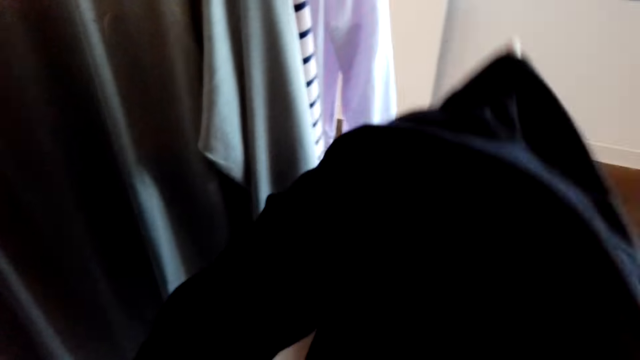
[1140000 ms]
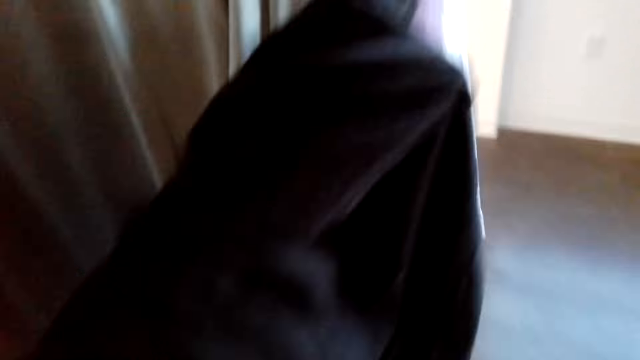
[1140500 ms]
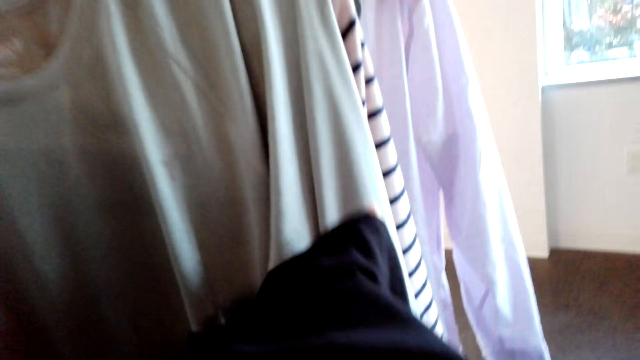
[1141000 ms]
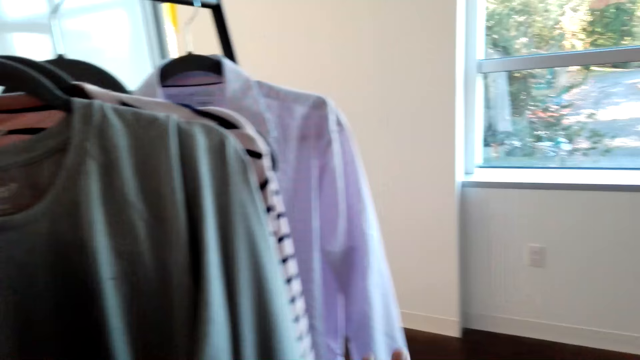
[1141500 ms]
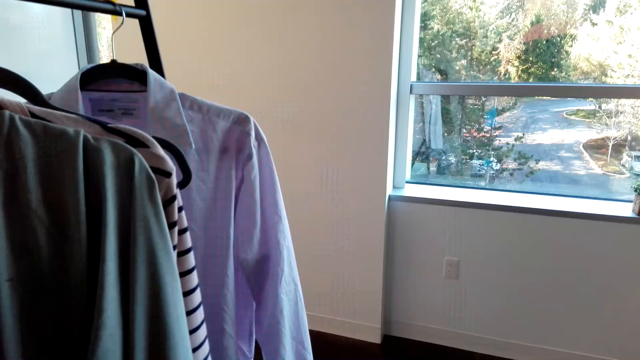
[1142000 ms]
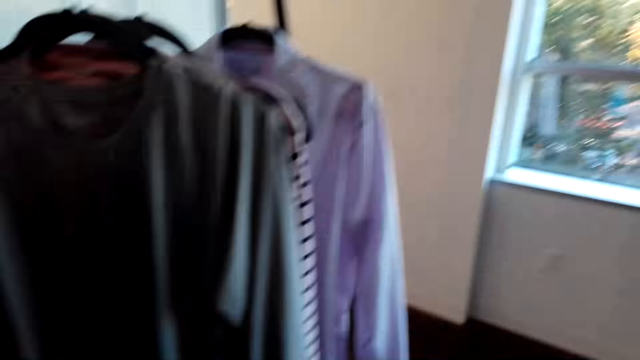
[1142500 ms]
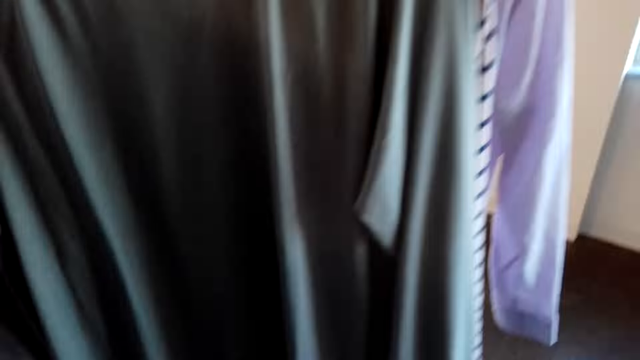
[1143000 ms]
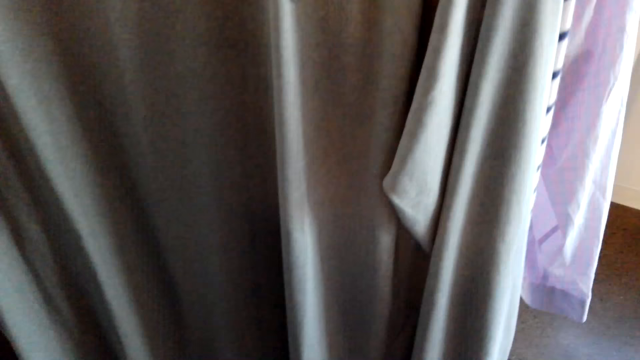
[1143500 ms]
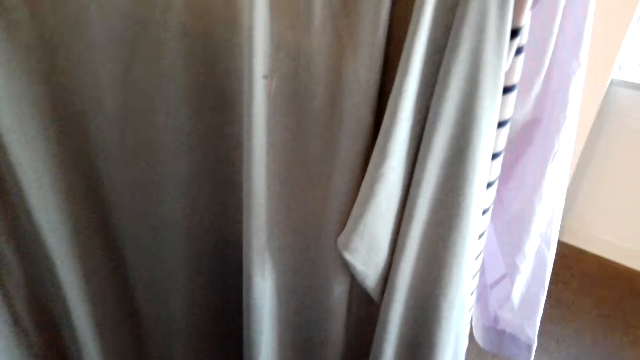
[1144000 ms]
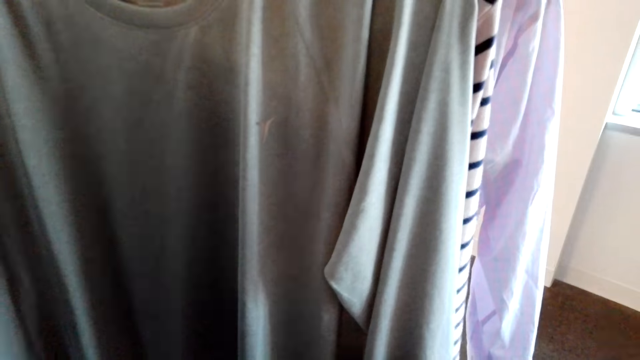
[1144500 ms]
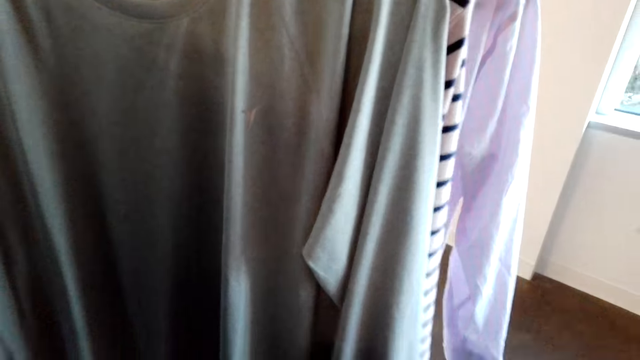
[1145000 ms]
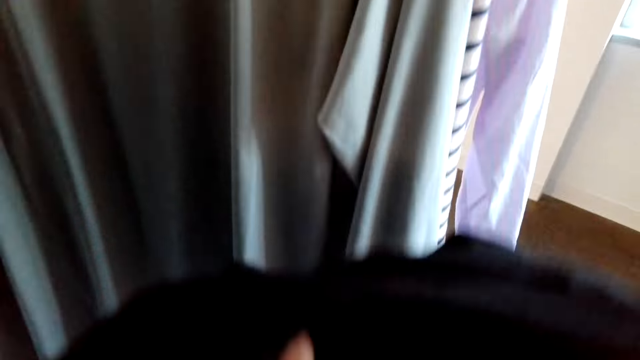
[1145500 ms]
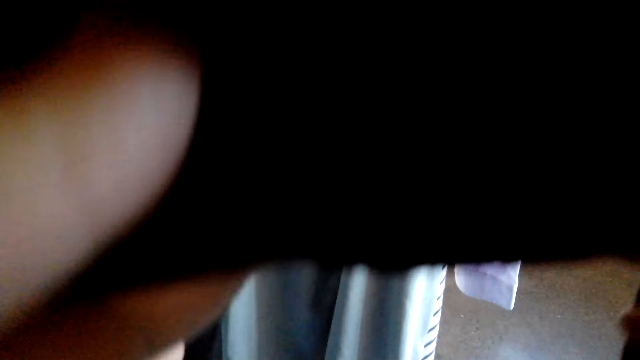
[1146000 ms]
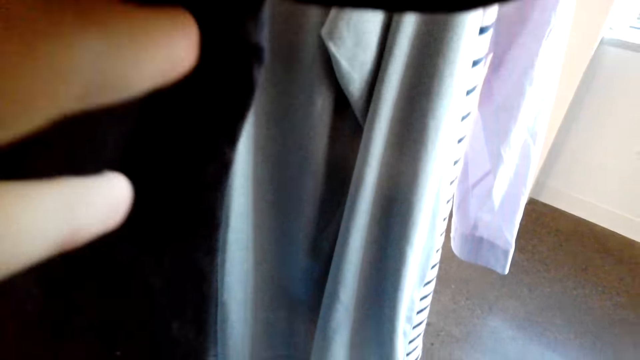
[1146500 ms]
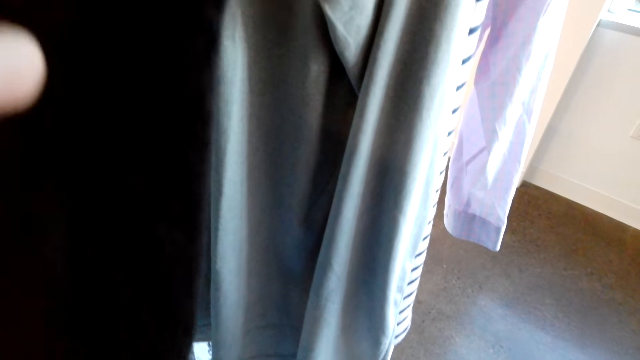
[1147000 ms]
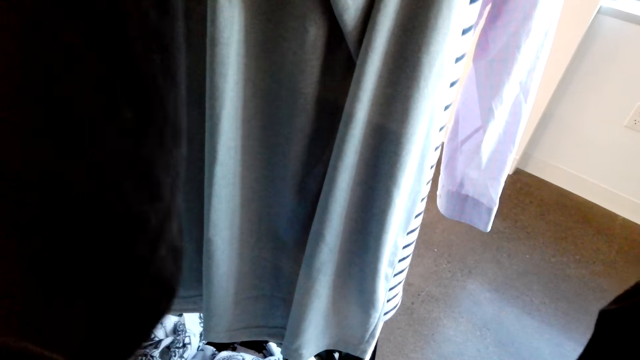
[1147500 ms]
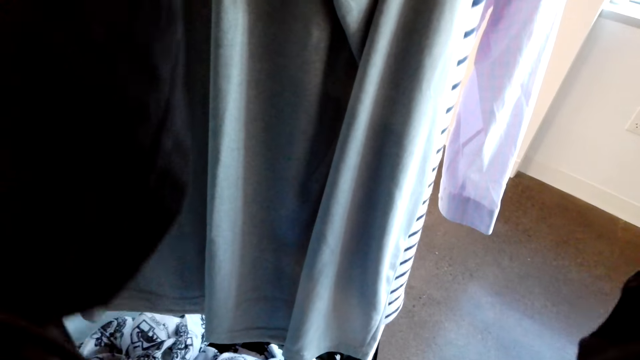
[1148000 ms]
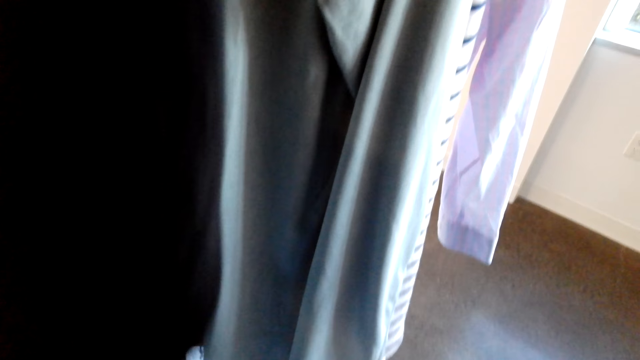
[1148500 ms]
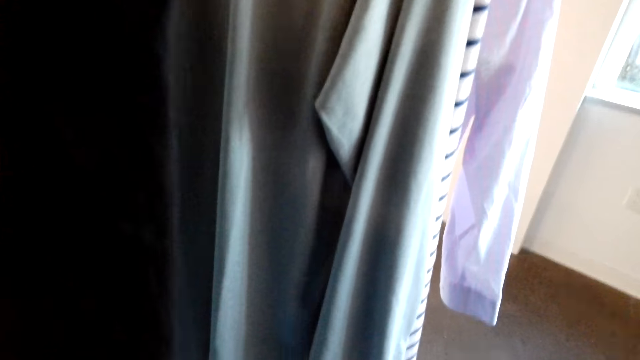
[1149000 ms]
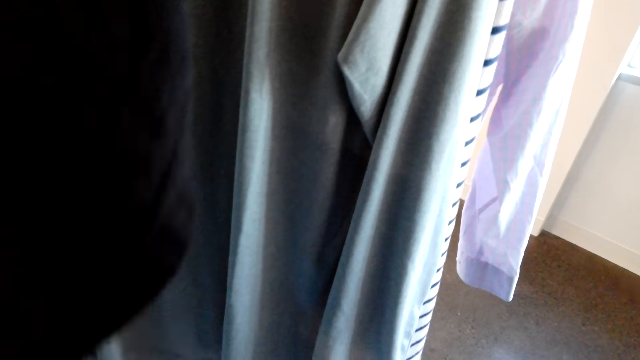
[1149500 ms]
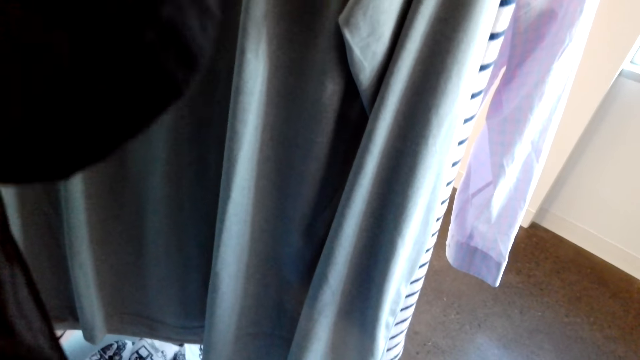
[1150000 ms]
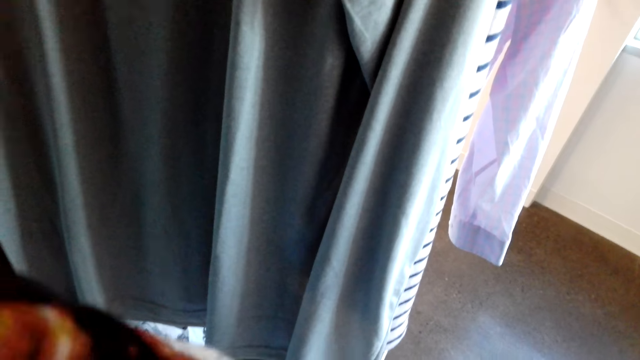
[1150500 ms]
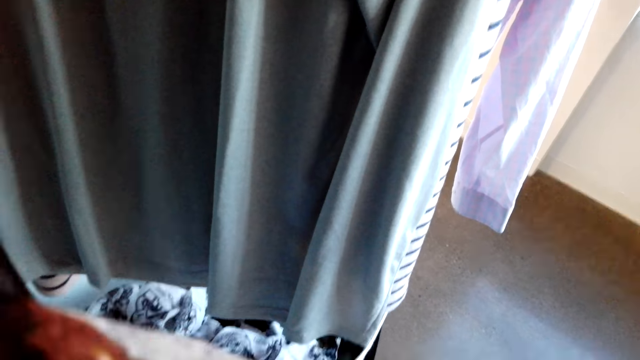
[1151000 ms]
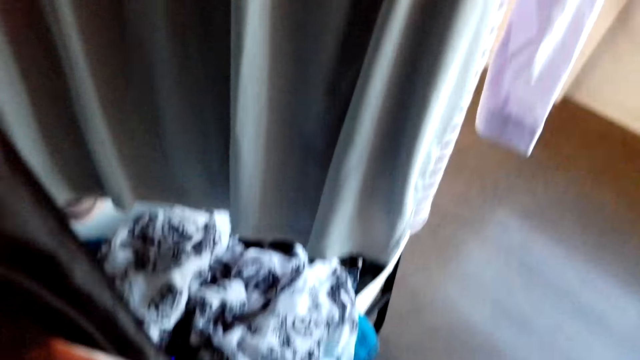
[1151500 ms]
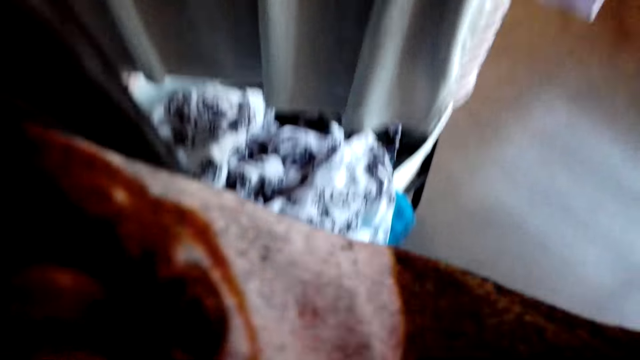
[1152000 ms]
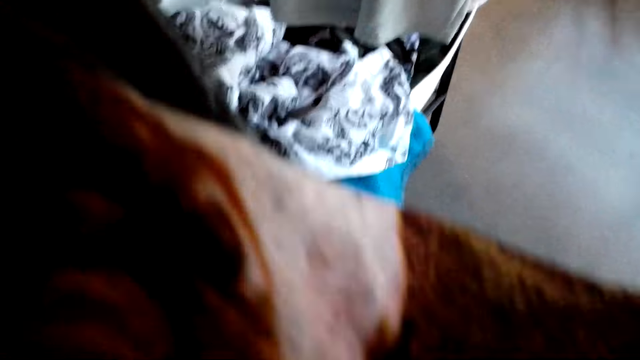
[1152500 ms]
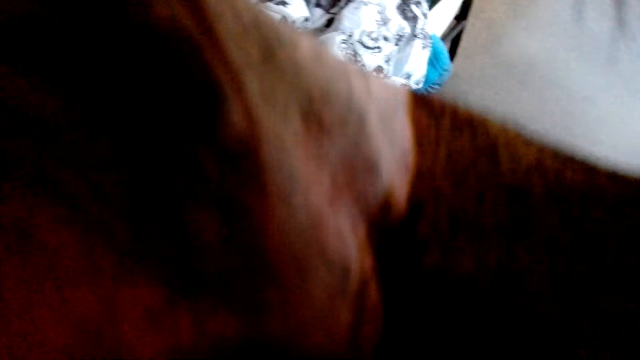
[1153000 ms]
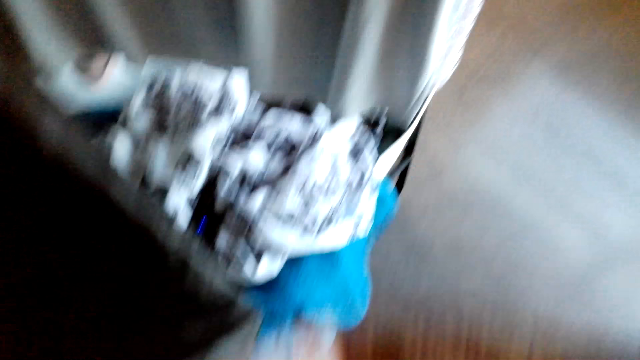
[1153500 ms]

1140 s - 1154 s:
The camera wearer puts the cloth in a hanger. They put on the cloth. They stand in the house. They hang the cloth on the stand.

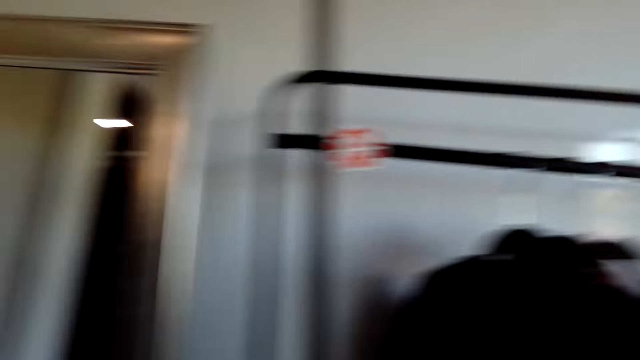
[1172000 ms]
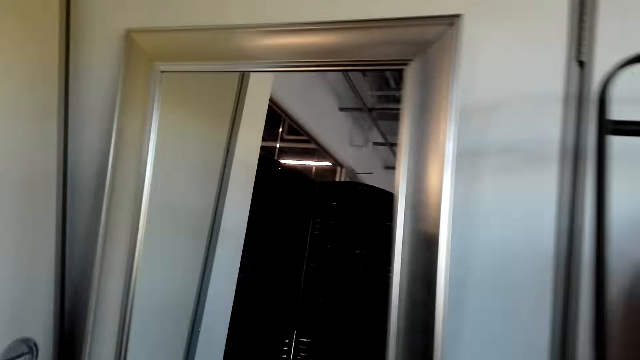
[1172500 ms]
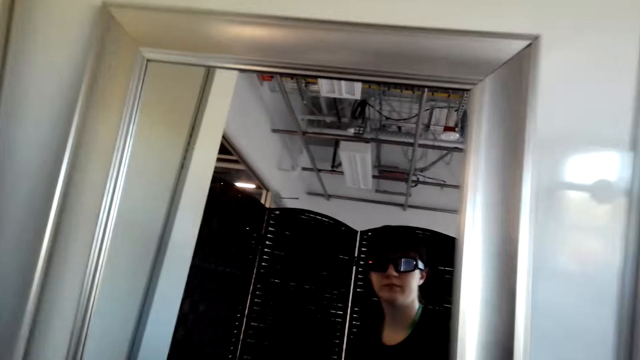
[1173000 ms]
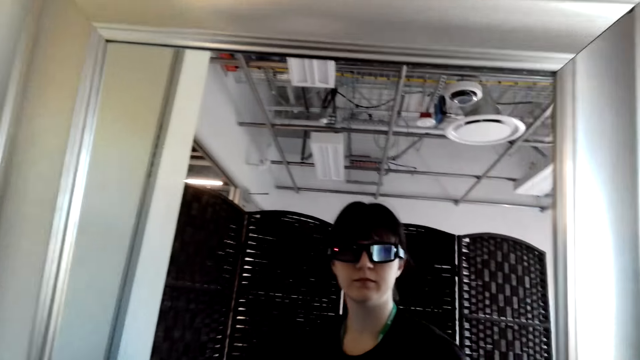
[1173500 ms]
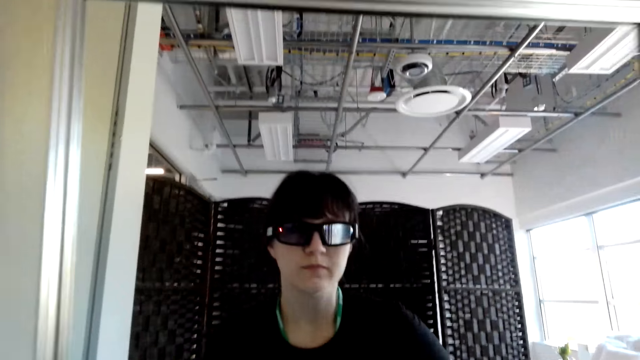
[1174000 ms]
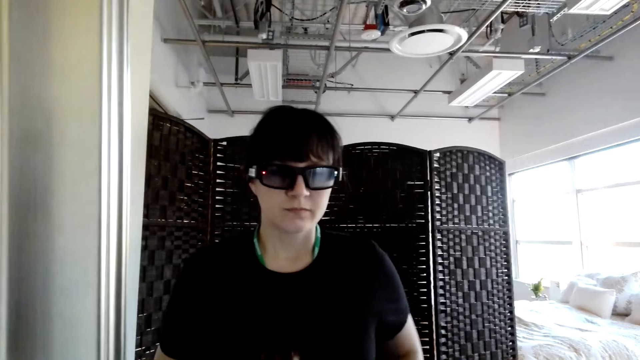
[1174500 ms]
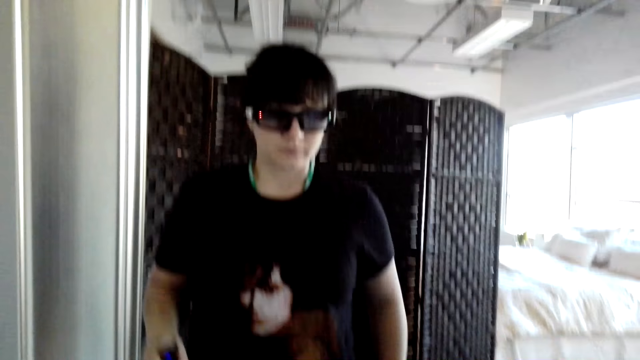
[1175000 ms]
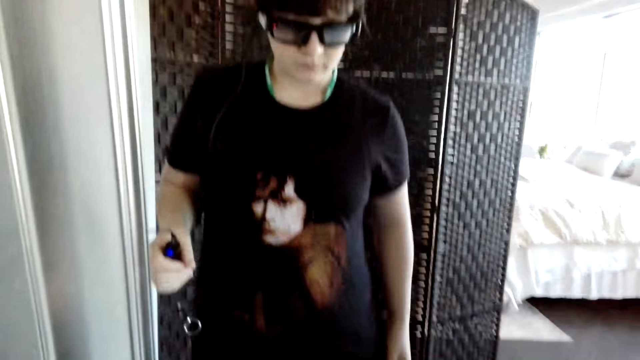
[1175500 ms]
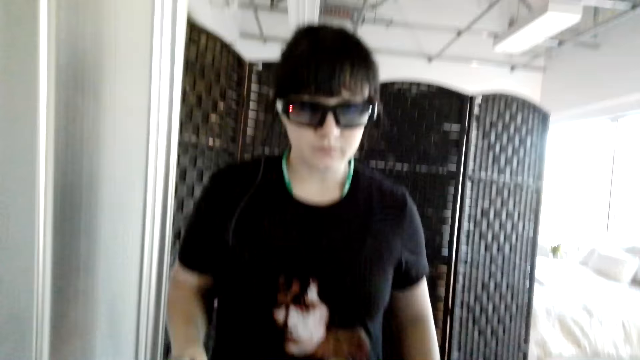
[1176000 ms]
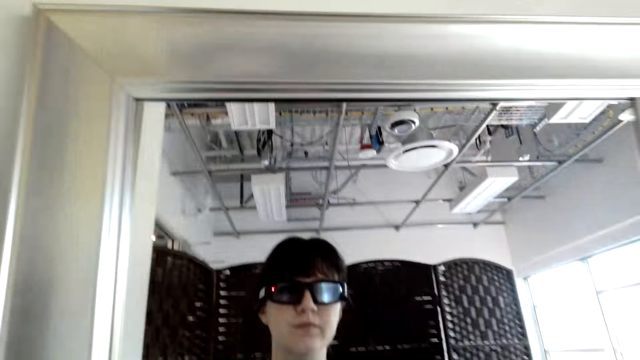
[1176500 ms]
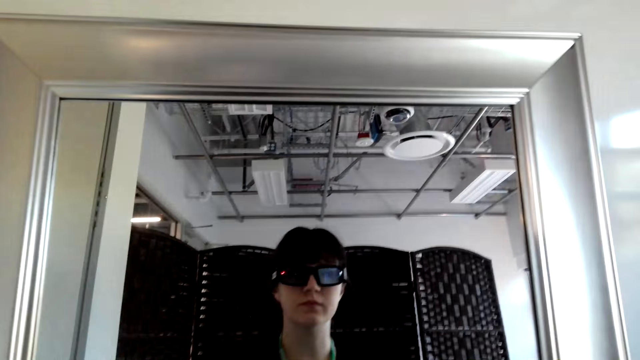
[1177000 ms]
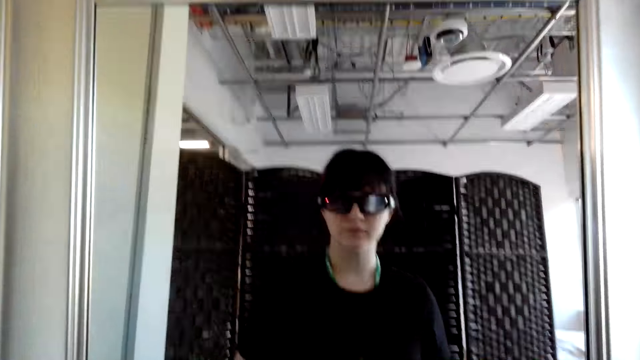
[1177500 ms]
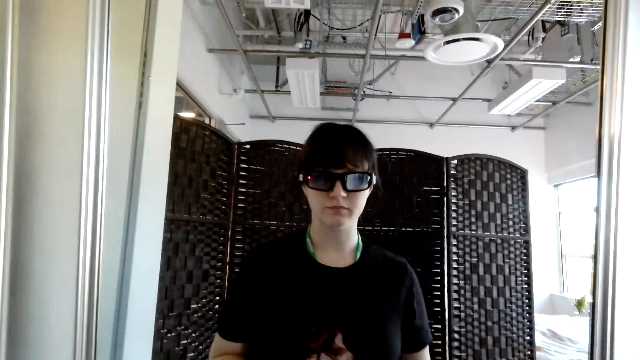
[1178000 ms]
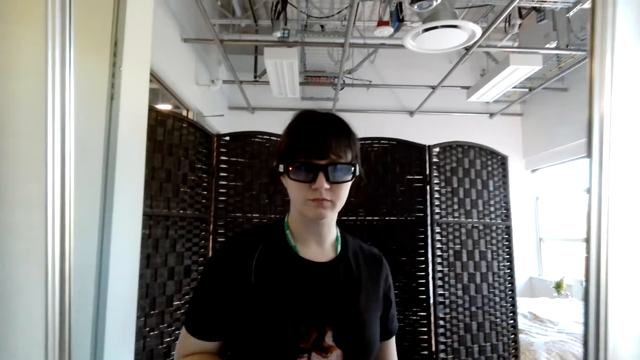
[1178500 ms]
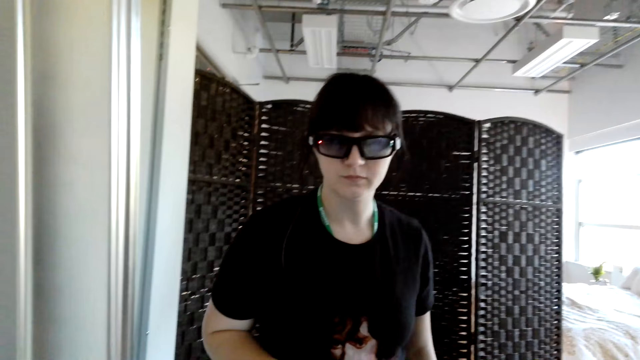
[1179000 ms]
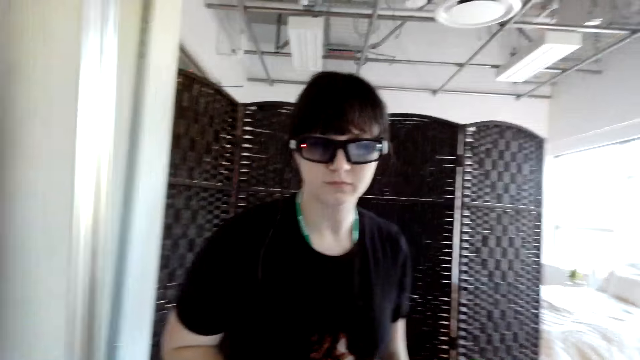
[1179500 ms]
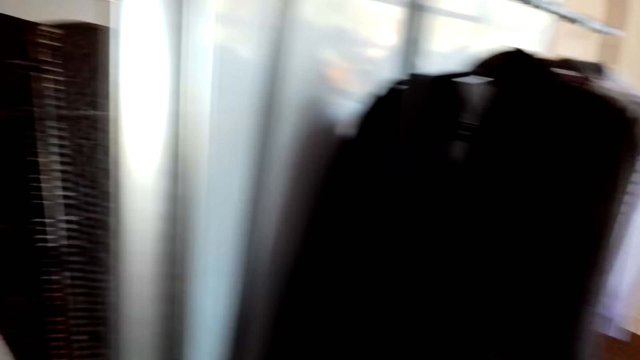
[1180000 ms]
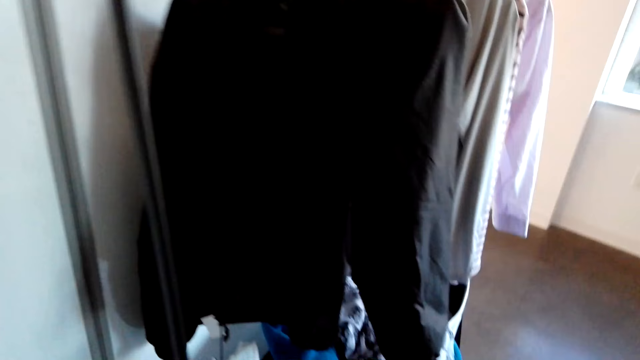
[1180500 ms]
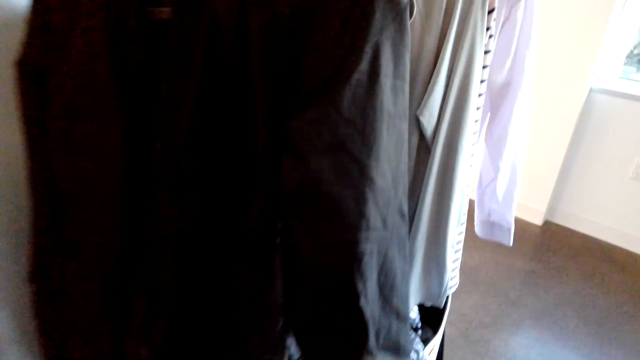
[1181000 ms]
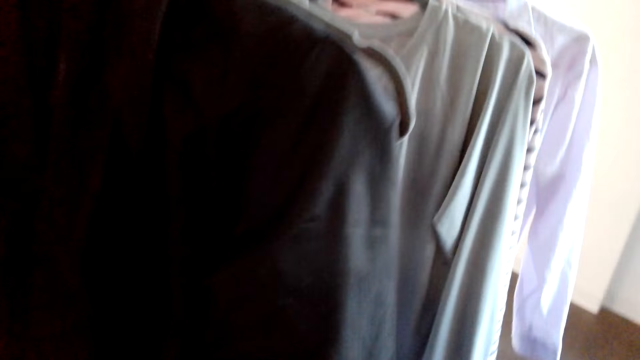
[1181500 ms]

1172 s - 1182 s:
The camera wearer stands in front of the mirror. They look at themselves in the mirror. They hold something on the left hand. They walk around the room.
